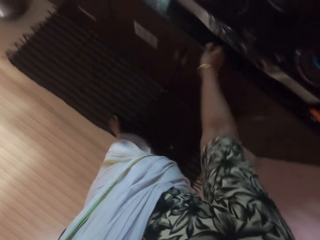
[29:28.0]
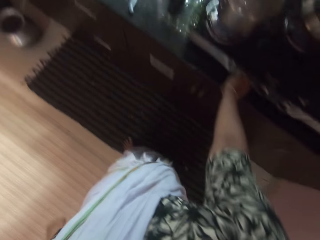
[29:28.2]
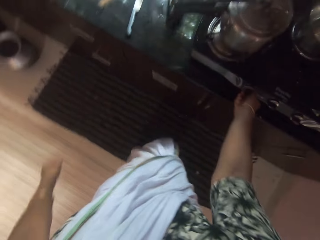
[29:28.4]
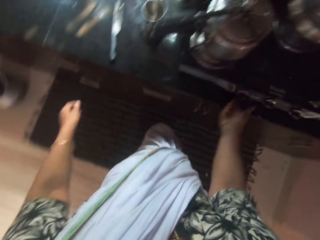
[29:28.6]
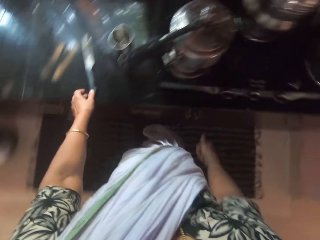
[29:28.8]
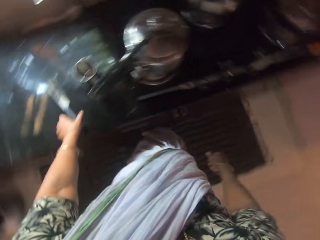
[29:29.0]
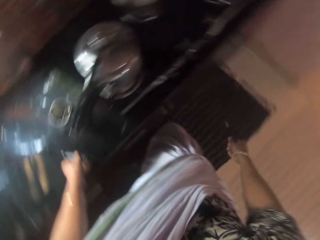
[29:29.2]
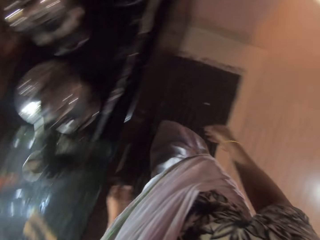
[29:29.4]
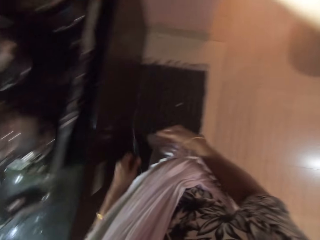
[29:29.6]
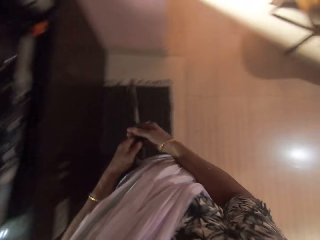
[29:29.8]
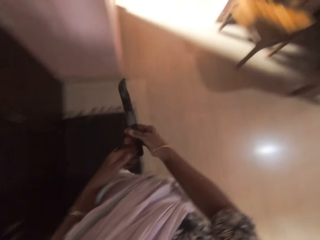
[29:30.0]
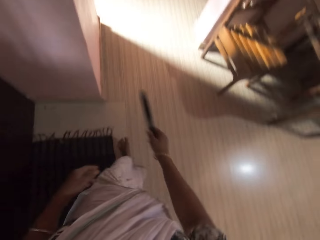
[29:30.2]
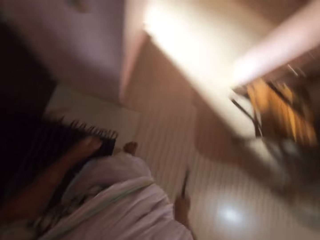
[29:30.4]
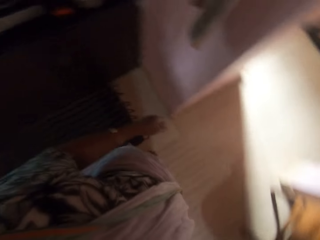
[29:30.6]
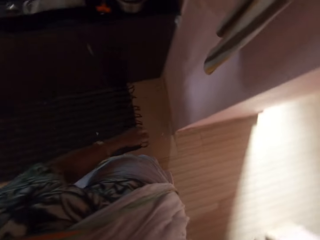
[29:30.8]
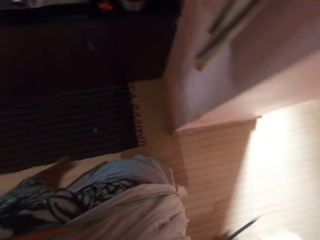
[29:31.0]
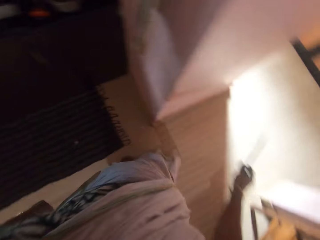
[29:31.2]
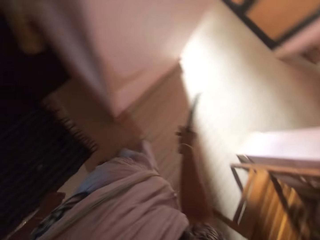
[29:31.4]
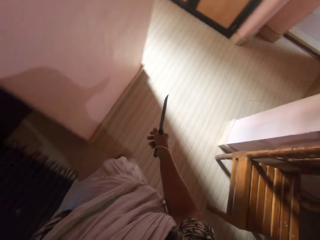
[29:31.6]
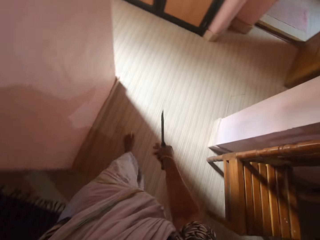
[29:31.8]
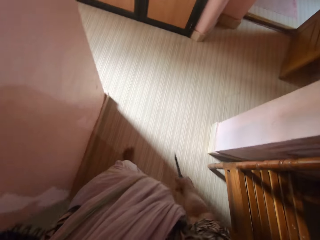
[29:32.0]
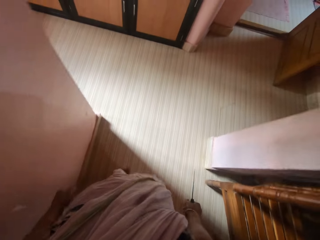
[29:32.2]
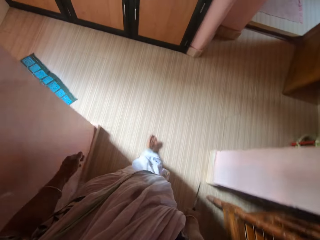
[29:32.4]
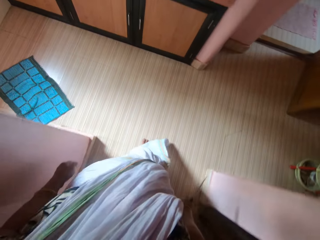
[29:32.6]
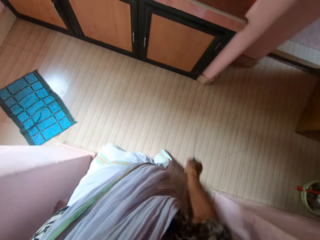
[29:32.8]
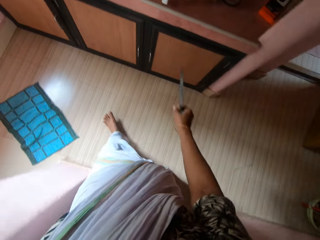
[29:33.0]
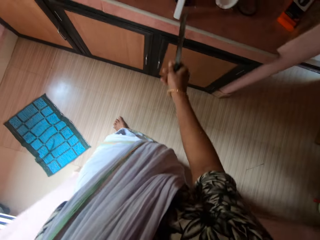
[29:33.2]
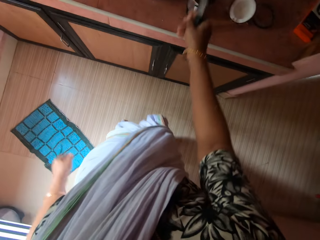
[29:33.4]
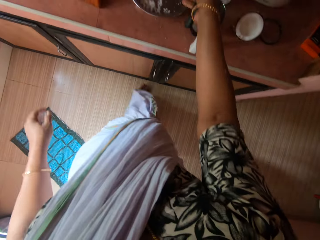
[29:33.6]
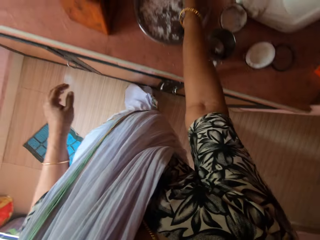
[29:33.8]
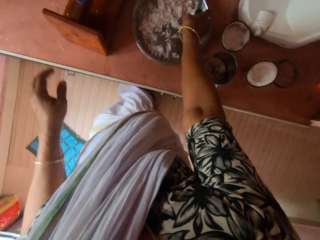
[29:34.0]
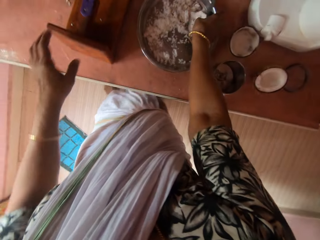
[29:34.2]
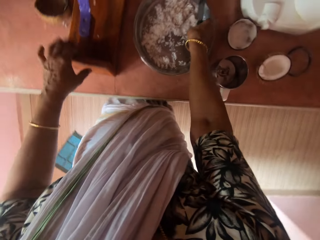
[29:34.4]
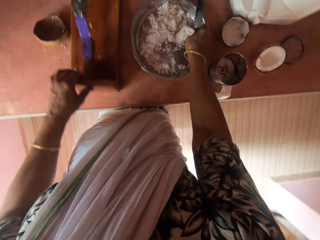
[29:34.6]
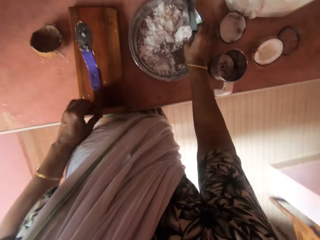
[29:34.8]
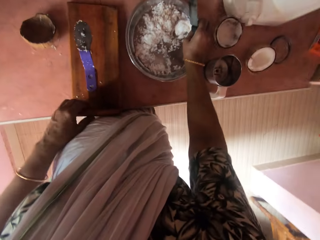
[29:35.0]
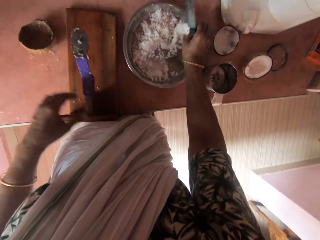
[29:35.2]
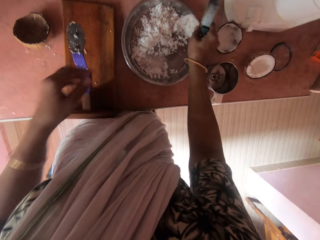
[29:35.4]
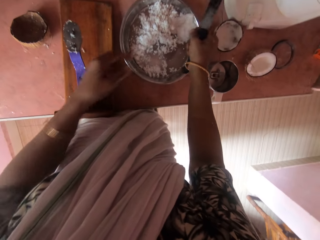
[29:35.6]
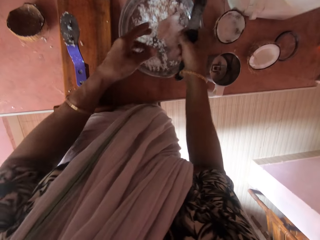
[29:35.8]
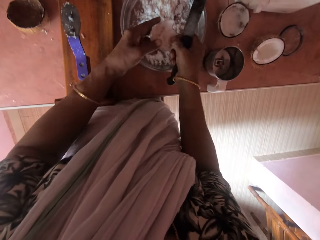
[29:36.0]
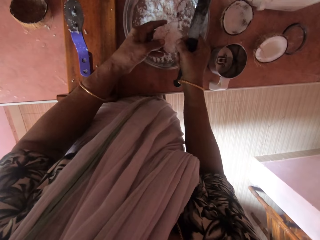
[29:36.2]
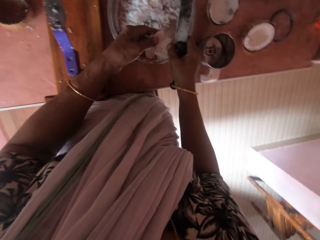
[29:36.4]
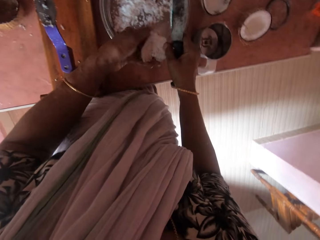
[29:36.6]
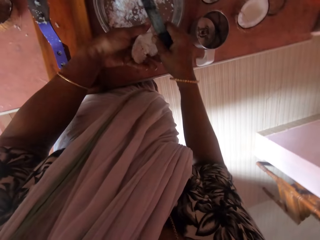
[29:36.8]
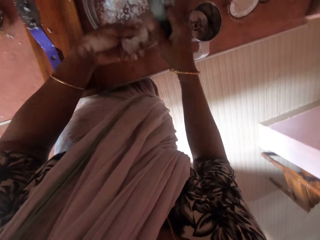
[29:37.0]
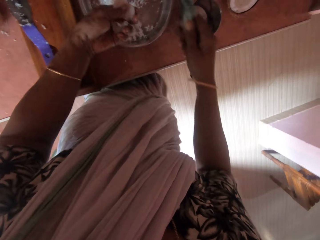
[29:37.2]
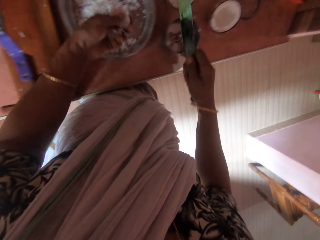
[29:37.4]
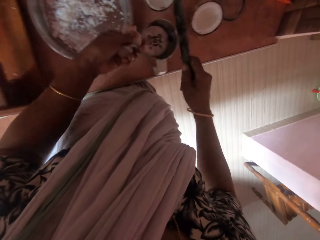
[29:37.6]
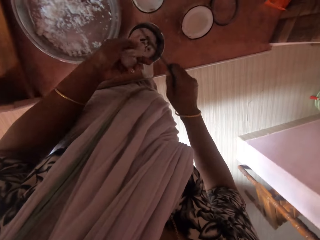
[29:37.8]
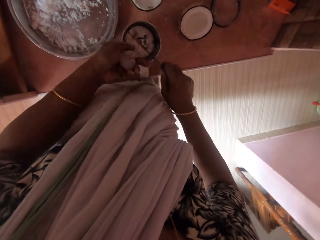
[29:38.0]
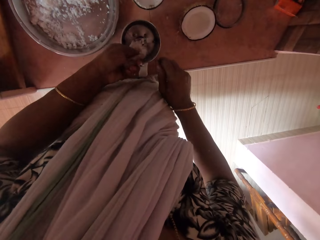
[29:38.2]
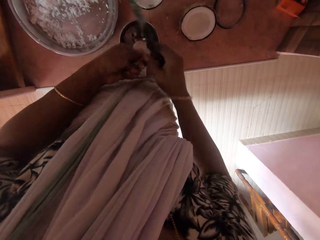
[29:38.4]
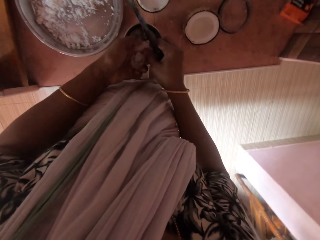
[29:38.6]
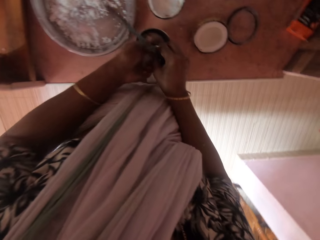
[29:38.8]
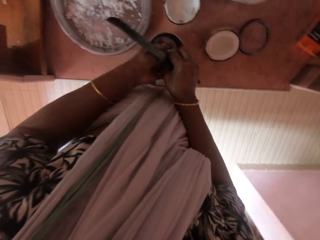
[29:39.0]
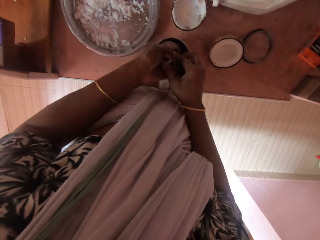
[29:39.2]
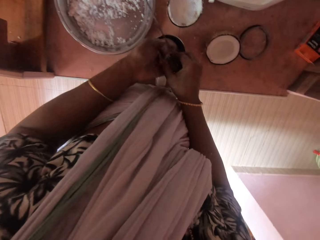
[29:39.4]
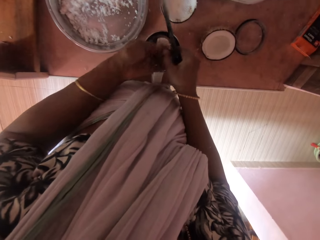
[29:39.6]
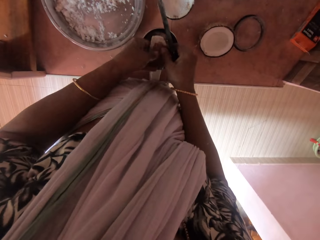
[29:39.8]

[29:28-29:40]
The camera wearer turns off the cooker with her right hand. She picks a knife from the kitchen countertop with her left hand. She passes the knife from her left hand to her right hand. She walks towards a table. She picks a coconut from the tray on the shelf with her right hand. She adjusts the coconut grater on the shelf with her left hand. She passes the coconut from her right hand to her left hand. She cuts the coconut in her left hand into a small blender jug with the knife in her right hand.

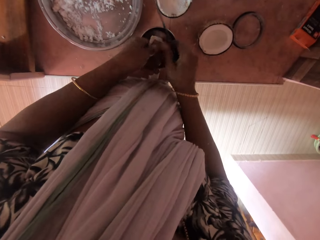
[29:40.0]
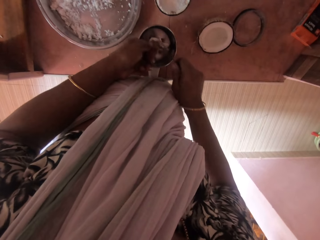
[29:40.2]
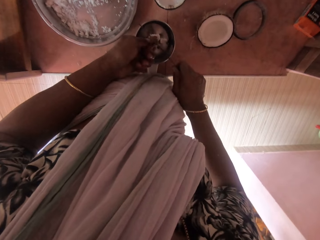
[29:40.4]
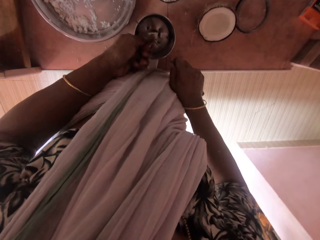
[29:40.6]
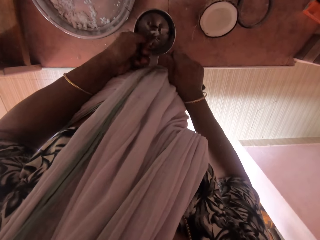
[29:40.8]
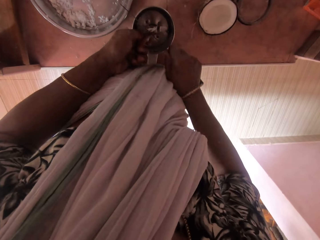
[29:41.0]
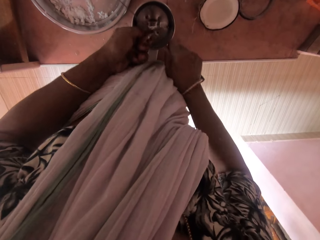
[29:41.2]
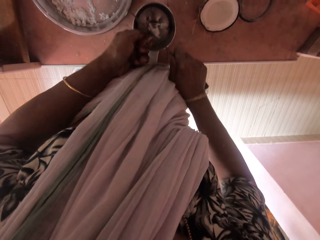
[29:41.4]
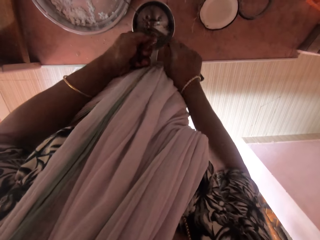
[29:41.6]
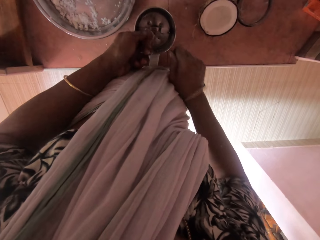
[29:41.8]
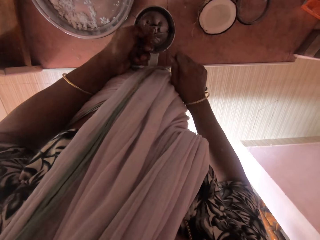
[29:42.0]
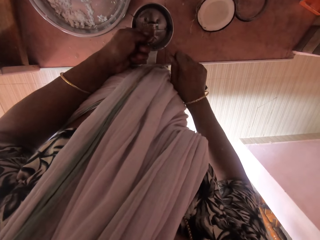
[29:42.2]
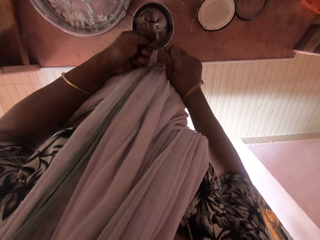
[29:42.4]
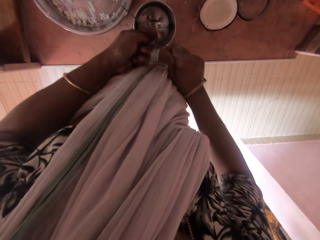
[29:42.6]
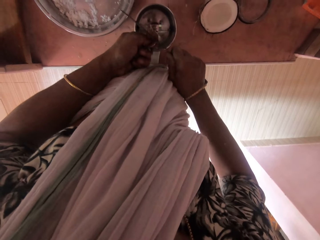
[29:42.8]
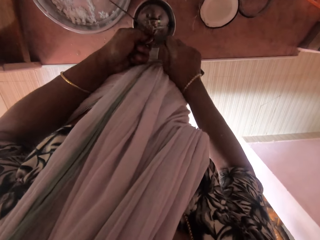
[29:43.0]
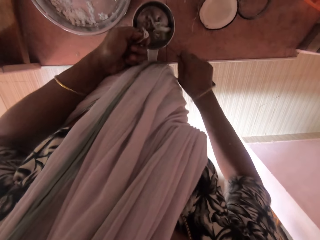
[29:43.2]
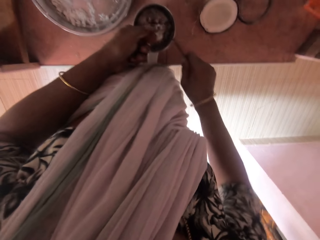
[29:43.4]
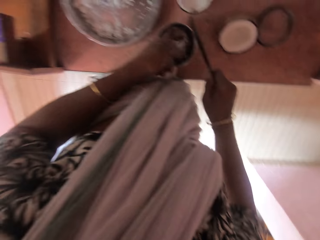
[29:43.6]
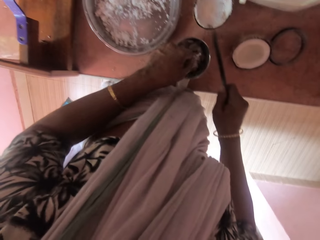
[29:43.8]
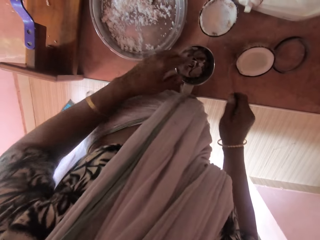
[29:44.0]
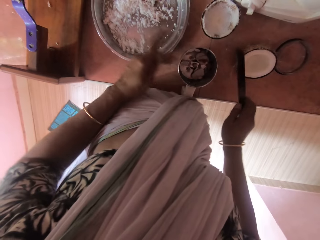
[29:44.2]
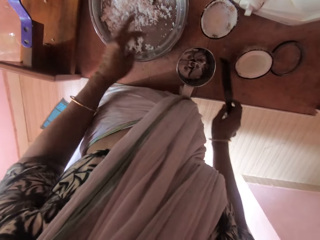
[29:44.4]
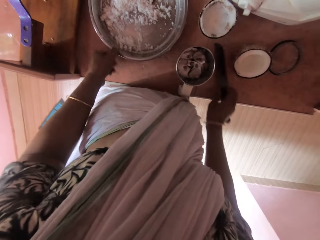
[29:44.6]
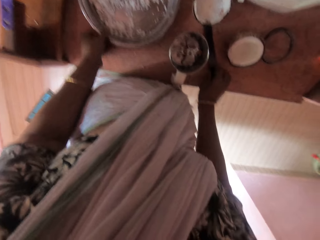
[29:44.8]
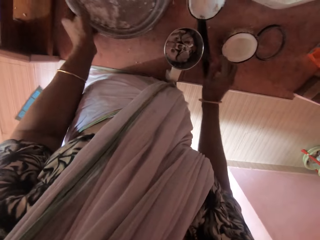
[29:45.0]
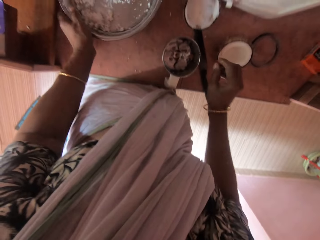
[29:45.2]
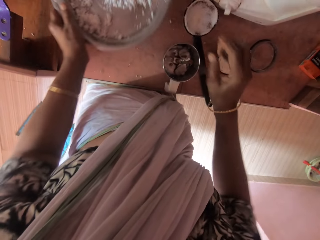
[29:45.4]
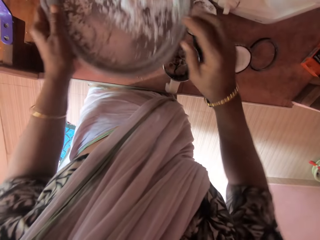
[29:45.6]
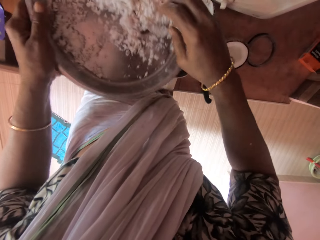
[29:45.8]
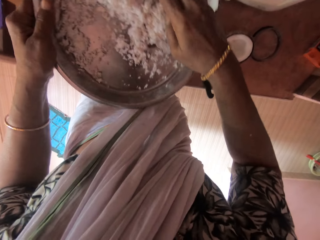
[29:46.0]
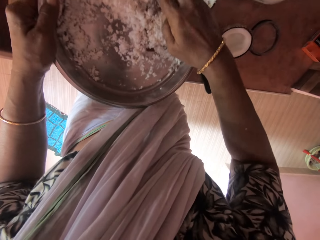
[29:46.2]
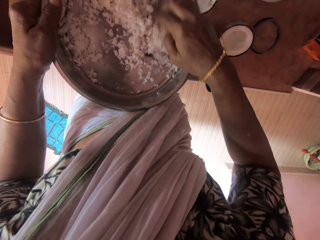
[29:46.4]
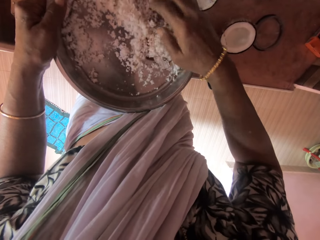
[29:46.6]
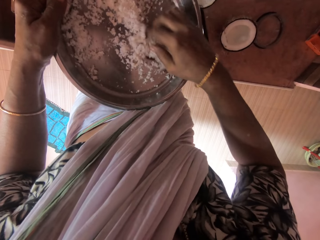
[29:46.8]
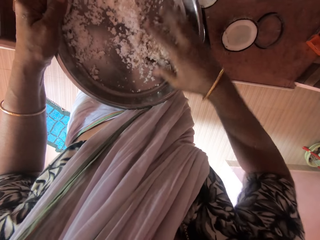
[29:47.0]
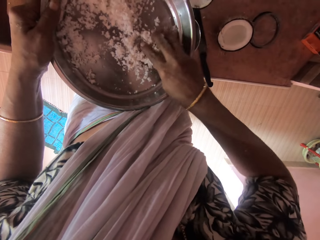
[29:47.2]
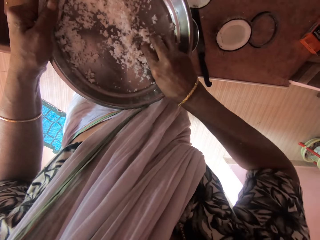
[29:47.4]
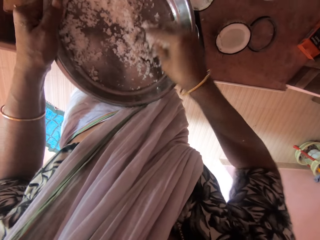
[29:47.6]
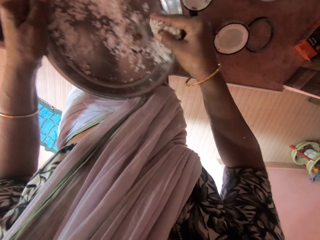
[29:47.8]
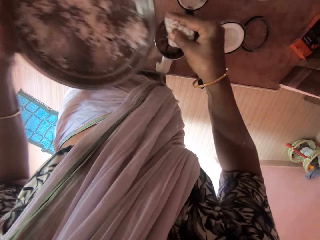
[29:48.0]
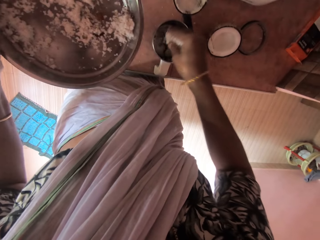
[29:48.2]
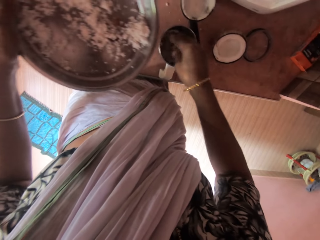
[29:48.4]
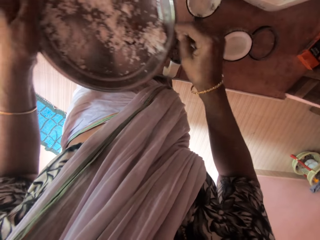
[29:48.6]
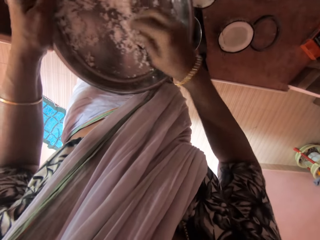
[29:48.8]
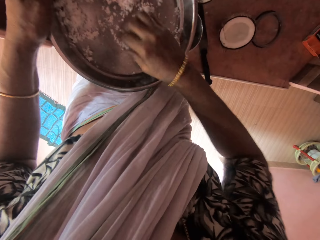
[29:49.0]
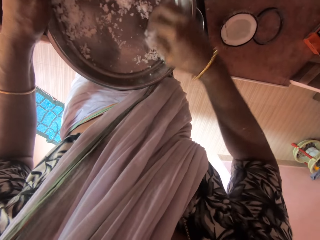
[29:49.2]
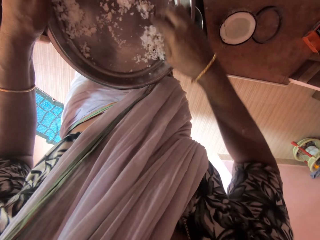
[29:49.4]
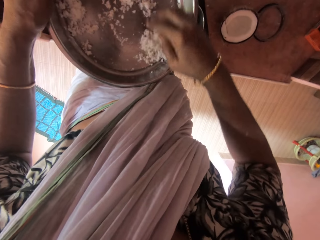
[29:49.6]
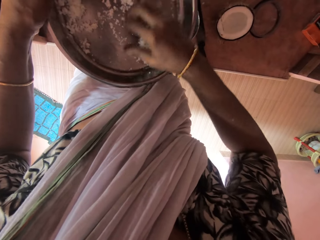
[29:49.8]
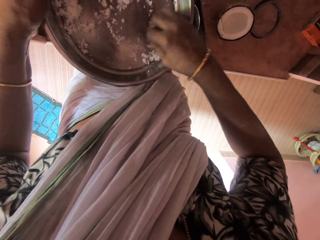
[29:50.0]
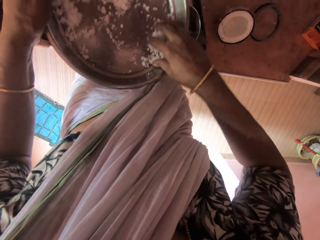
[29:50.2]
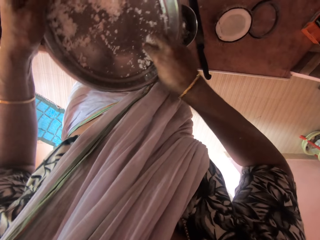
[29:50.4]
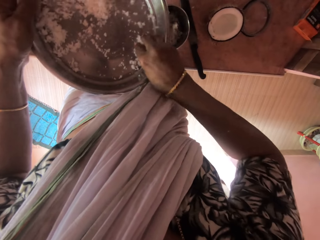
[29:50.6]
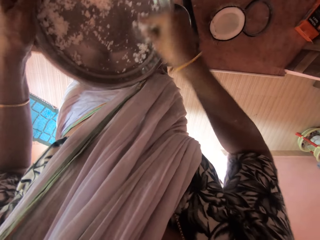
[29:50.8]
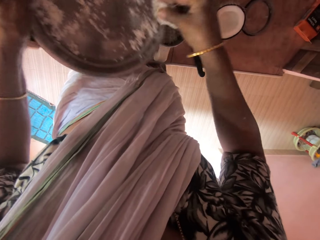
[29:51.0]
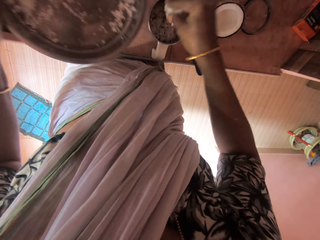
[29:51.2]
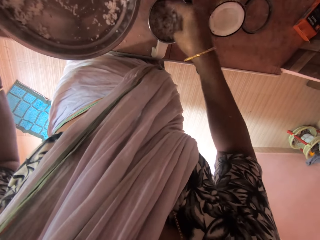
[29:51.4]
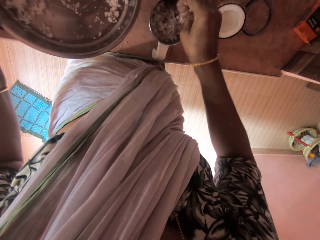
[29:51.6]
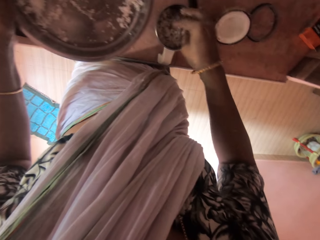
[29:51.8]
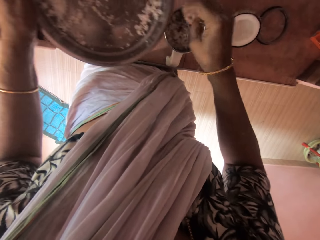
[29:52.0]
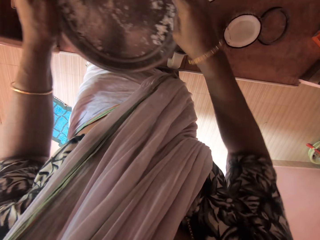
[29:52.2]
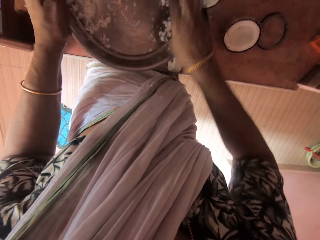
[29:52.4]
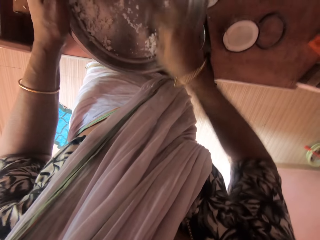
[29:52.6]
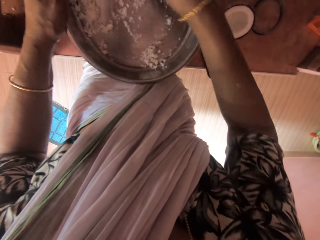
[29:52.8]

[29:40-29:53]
The camera wearer cuts coconut with a knife. She picks the tray of coconut from the shelf with her left hand. She puts down the knife. She packs the coconut from the tray with her right hand. She puts the coconut in the small blender jug with her right hand. She packs the coconut from the tray with her right hand. She puts the coconut in the small blender jug with her right hand.
